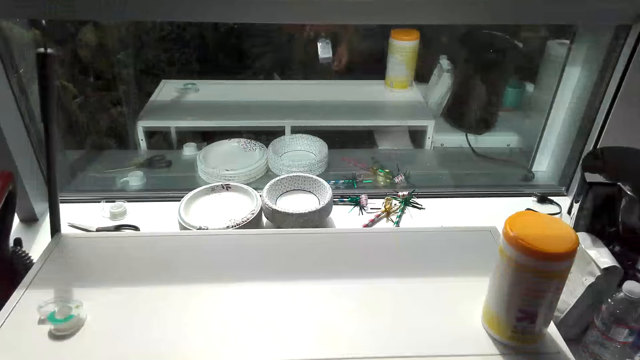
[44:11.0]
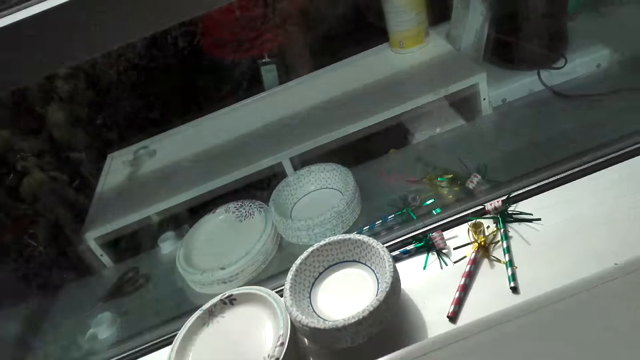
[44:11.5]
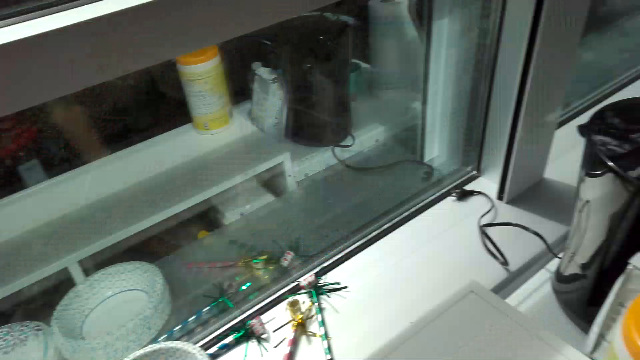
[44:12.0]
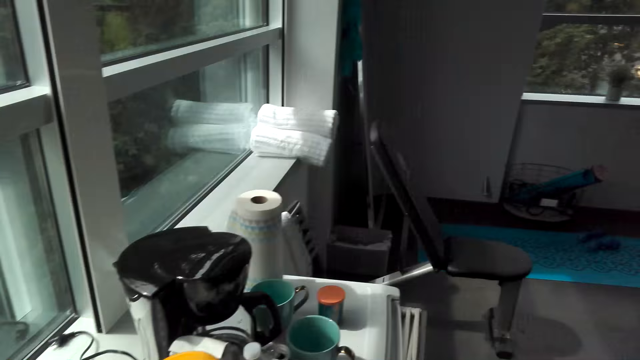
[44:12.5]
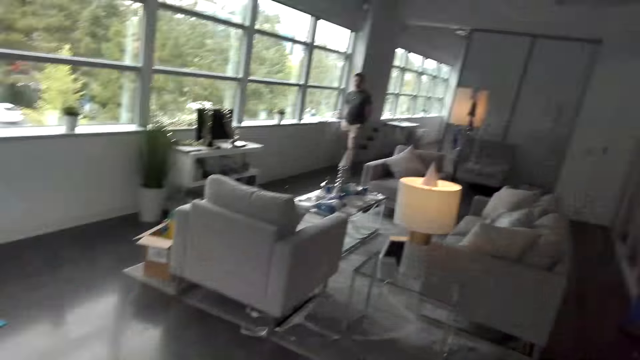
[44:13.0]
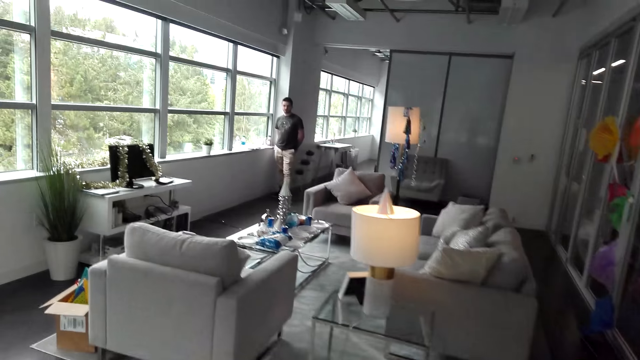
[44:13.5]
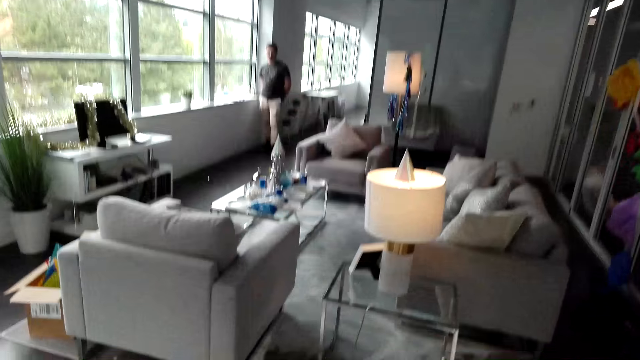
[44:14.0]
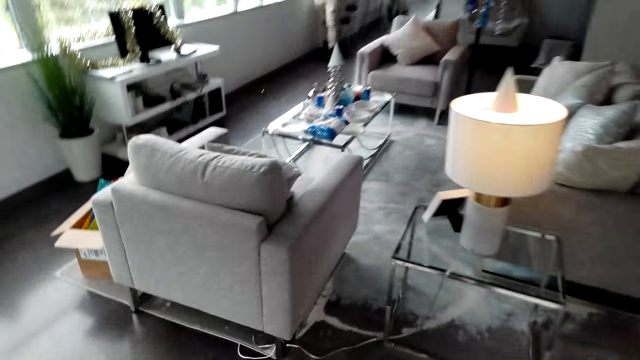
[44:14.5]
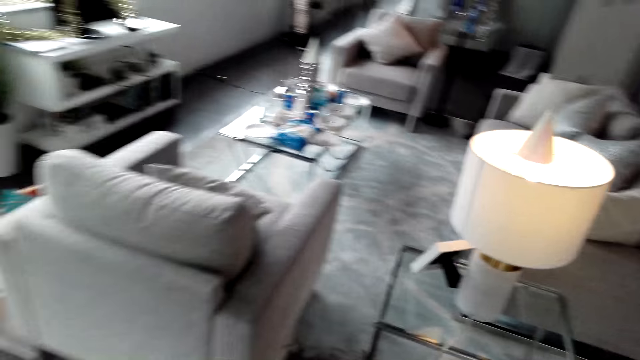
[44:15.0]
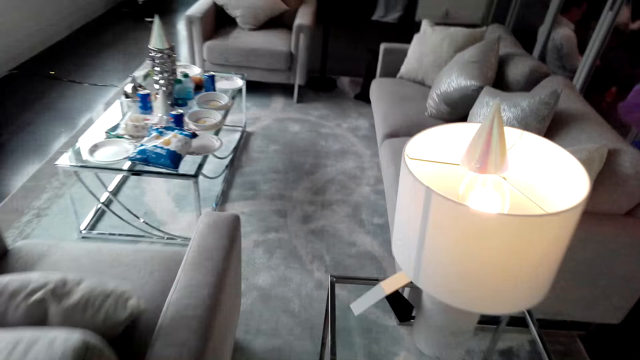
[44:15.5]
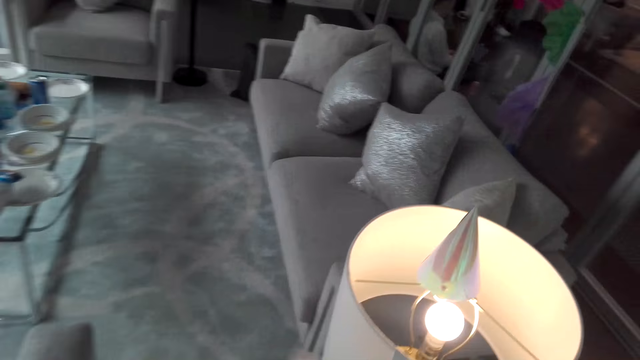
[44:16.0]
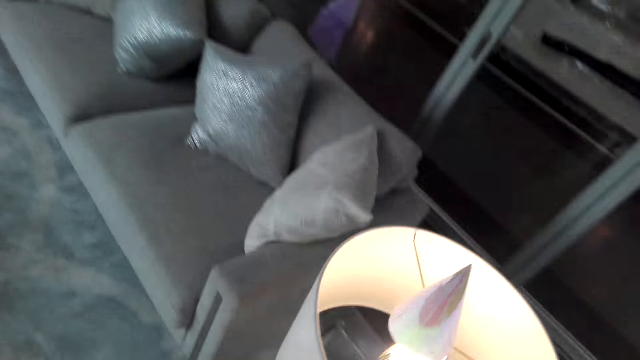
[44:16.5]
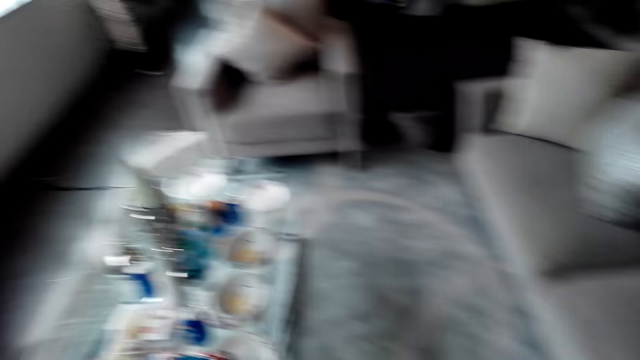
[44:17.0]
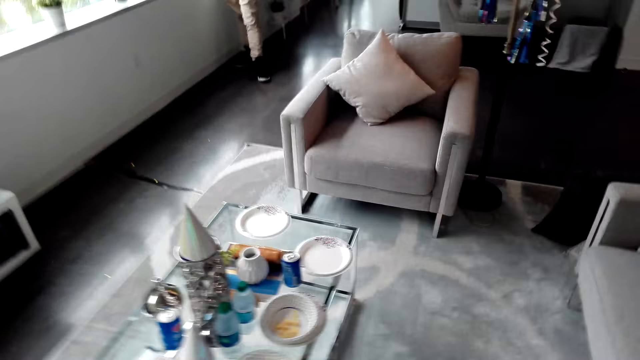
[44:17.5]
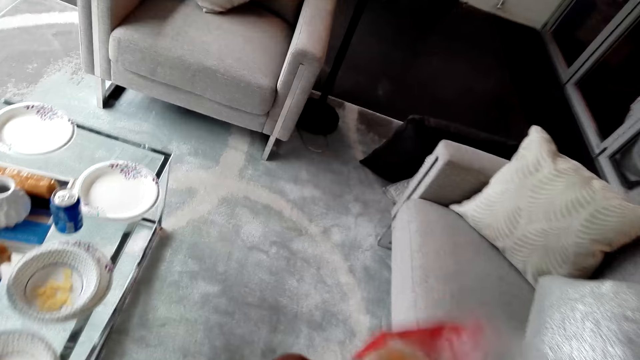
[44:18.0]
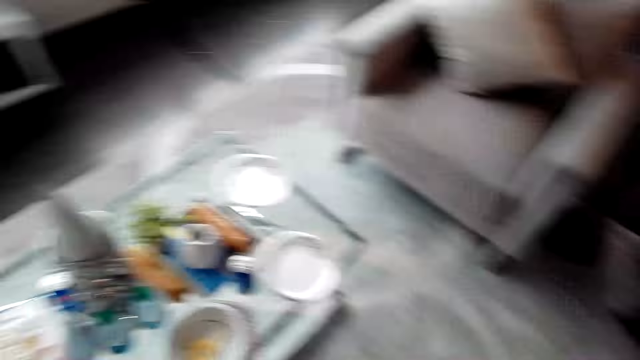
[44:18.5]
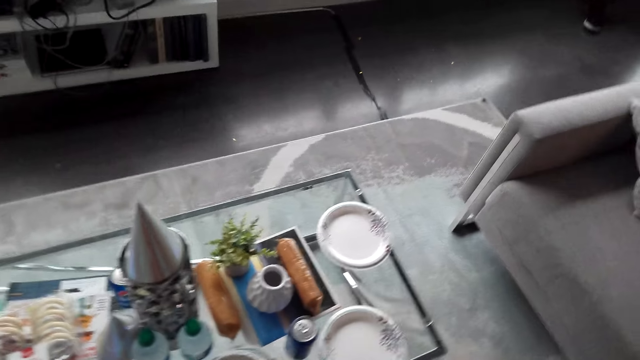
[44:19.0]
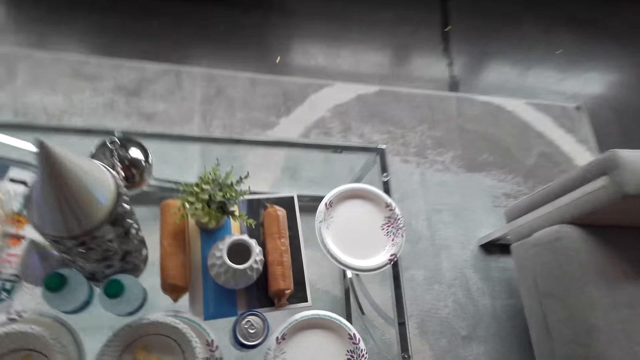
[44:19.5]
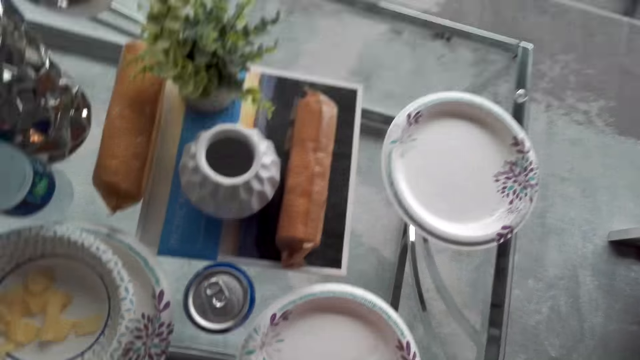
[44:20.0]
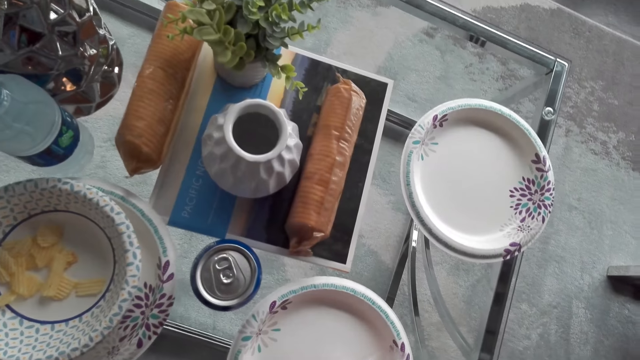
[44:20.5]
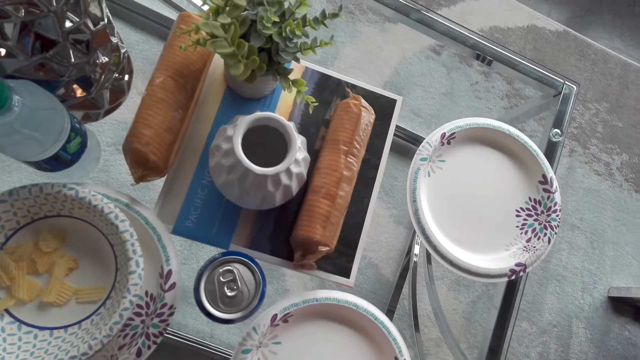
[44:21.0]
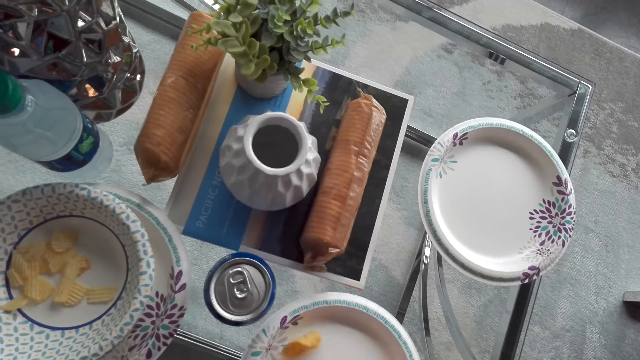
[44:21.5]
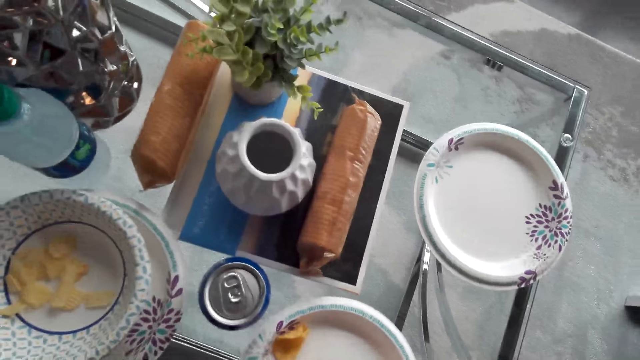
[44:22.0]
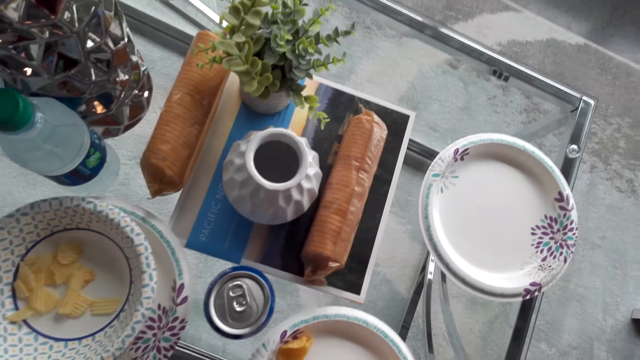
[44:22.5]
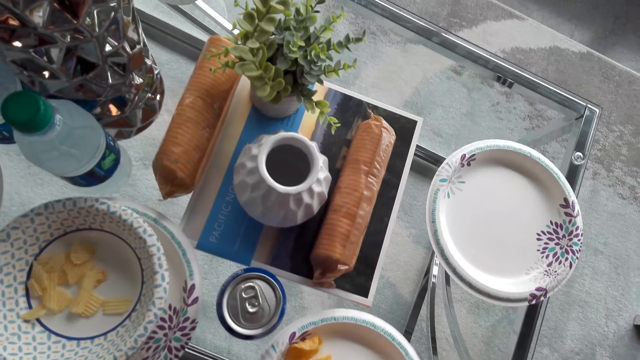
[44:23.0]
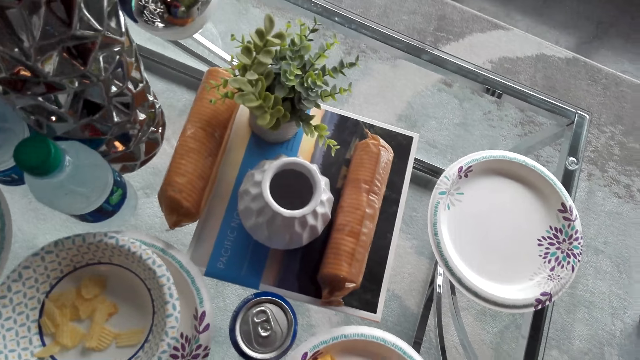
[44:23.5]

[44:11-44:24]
The camera wearer holds a packet of crisps in her hand. She pours the crisps into the plates on the table.

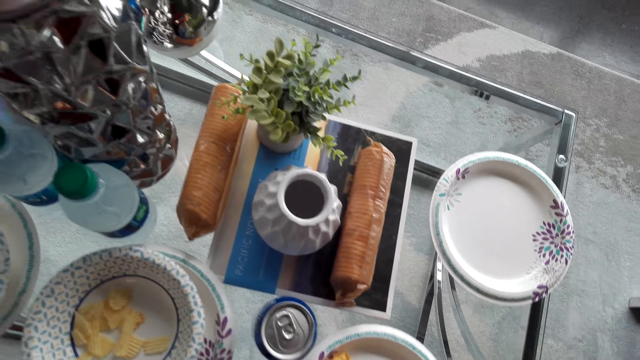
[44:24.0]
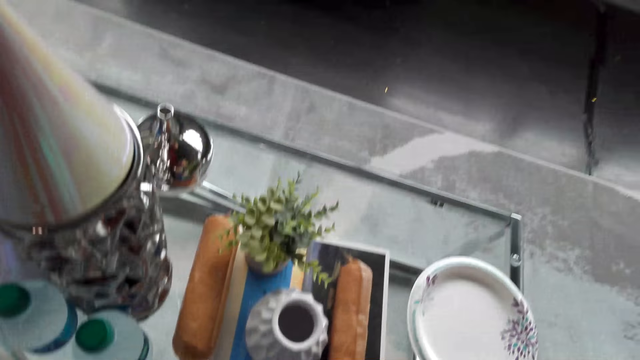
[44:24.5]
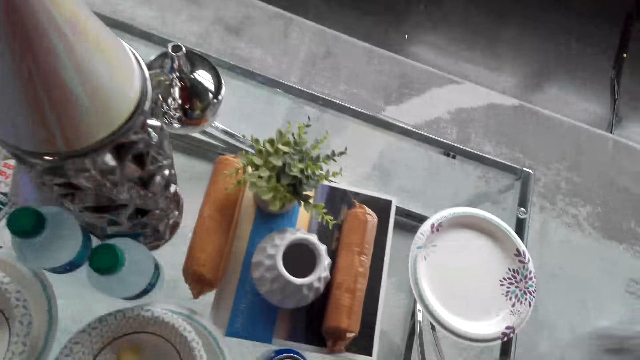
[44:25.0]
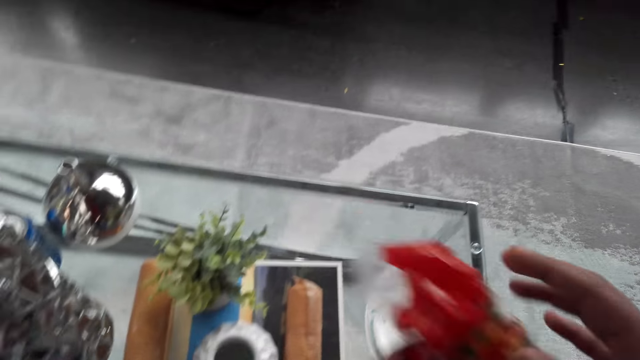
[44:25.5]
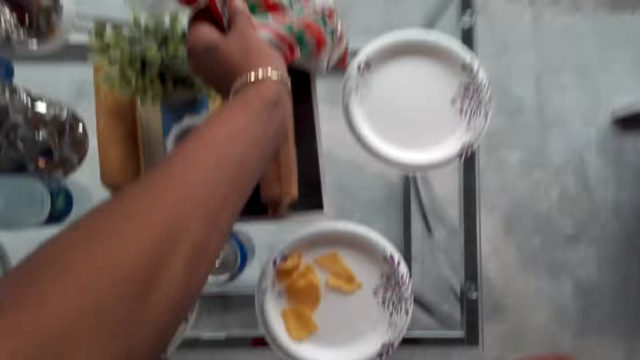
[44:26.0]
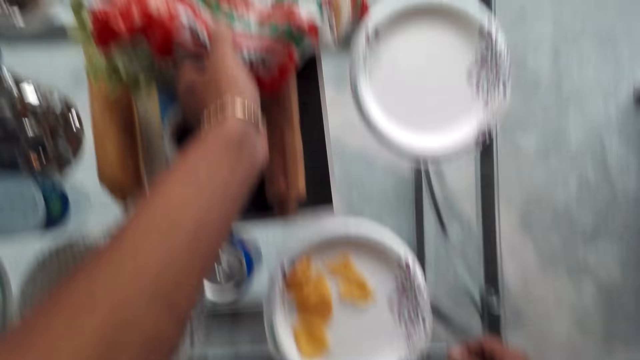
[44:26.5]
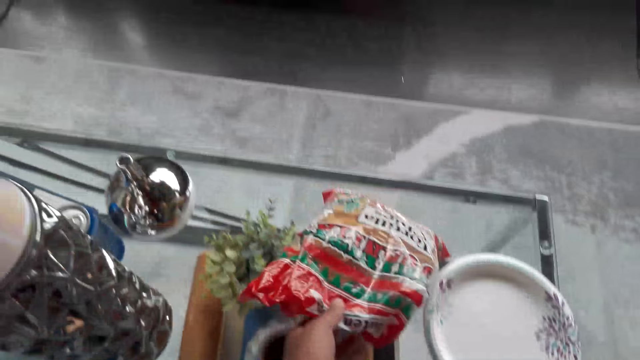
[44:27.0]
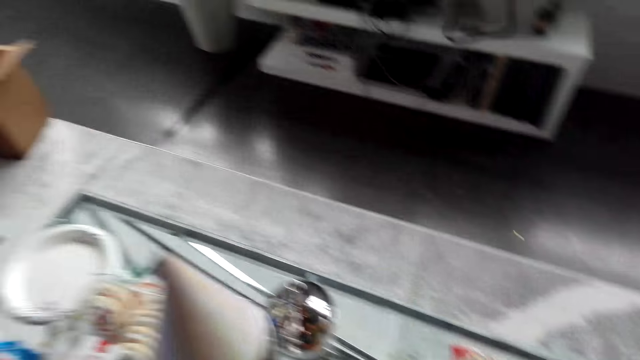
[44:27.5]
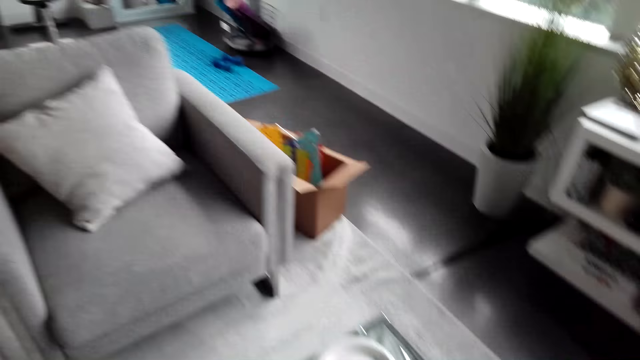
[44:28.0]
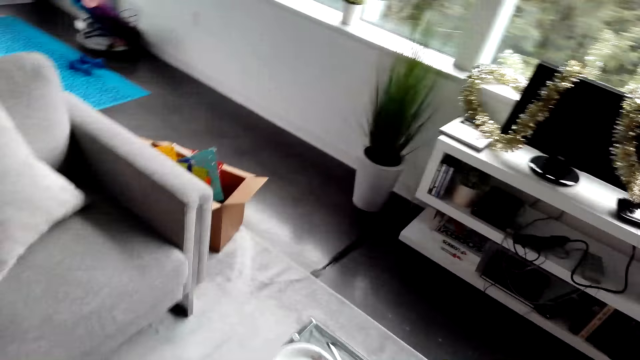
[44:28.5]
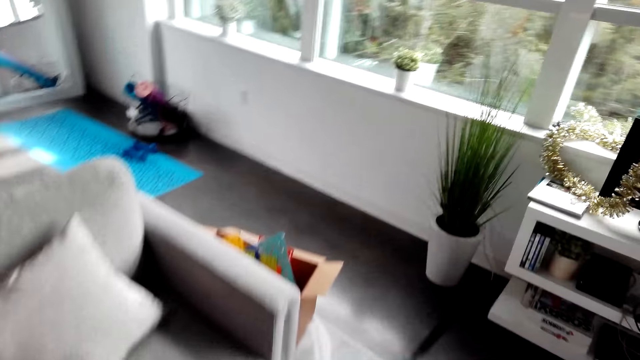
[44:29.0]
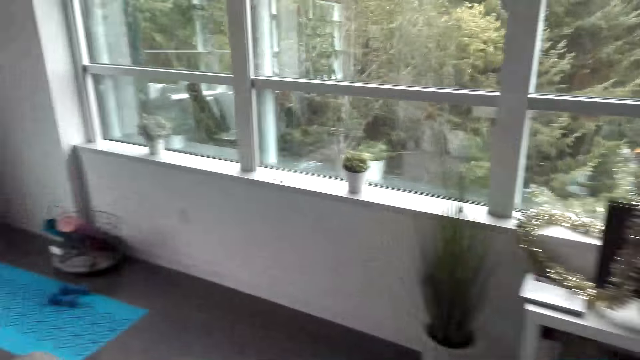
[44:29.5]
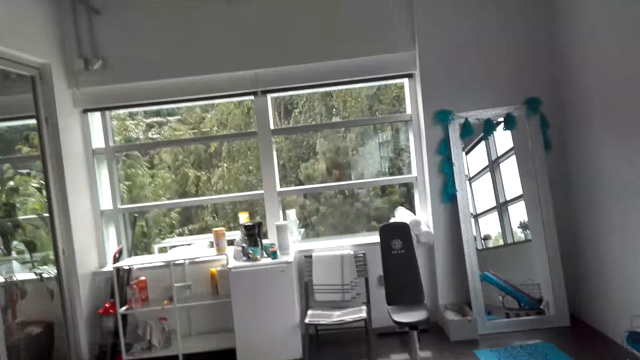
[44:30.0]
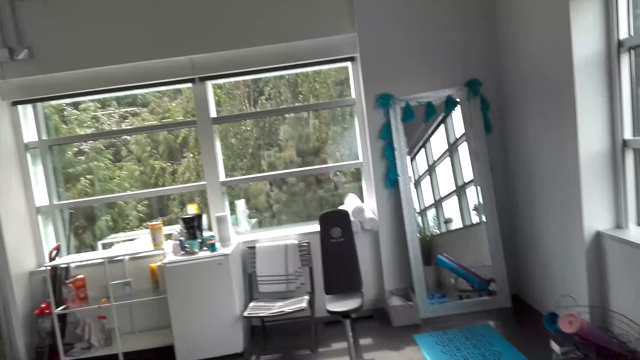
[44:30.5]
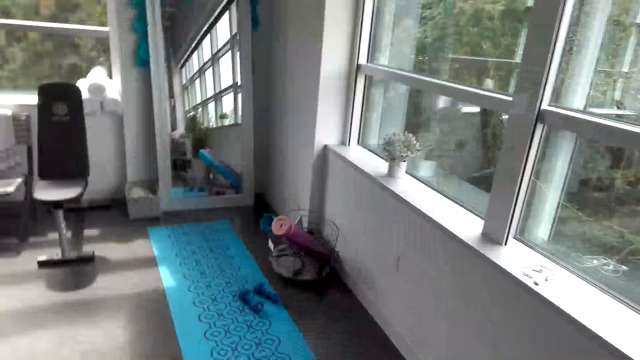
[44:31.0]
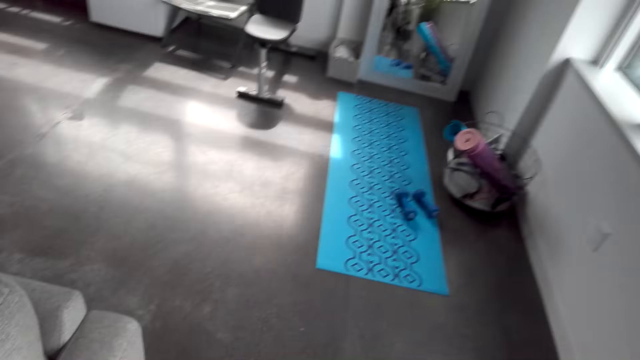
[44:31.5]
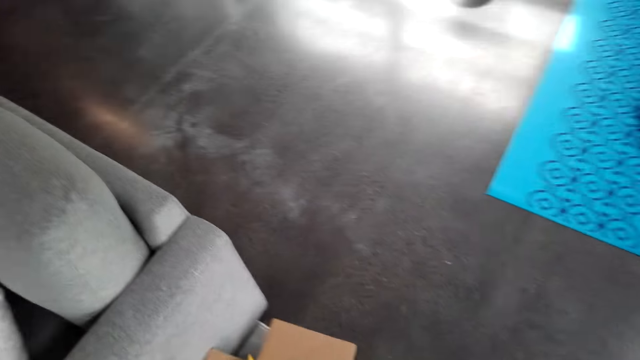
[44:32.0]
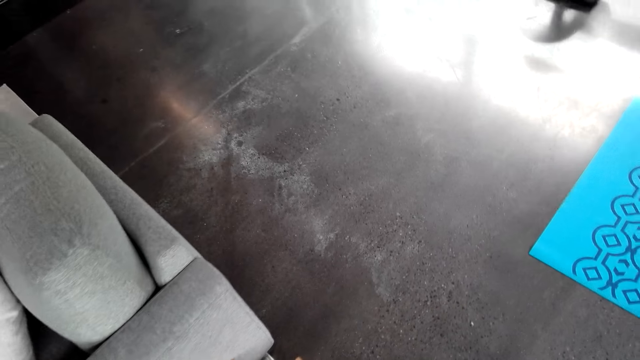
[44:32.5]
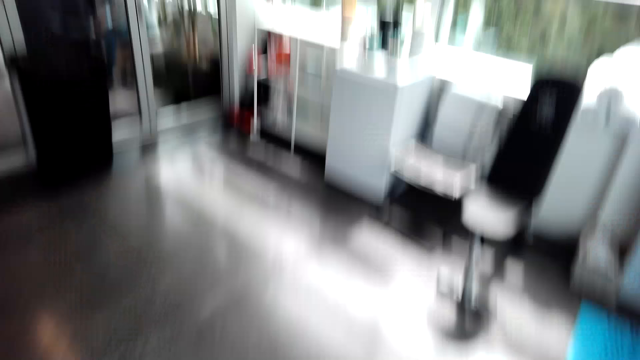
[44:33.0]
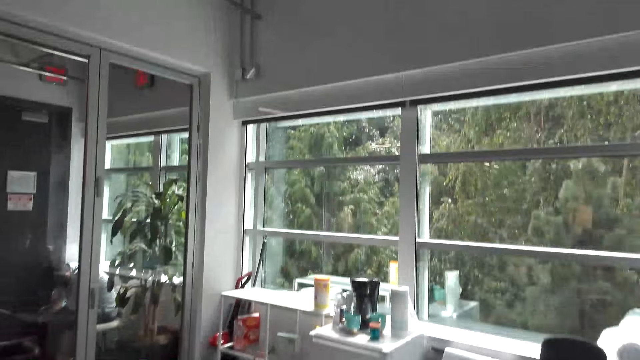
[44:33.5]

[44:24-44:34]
The camera wearer puts the packet of crisps on the table. They move around the room.
